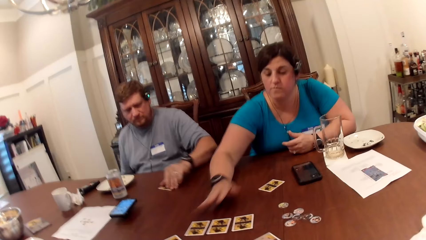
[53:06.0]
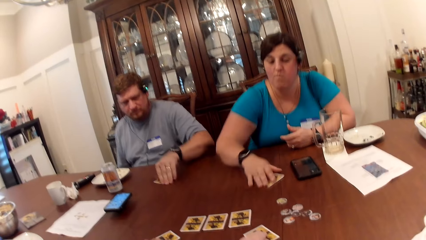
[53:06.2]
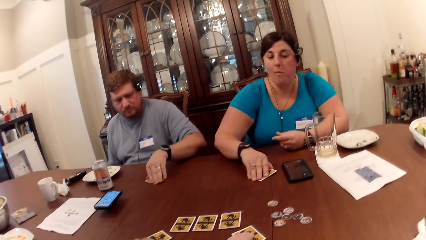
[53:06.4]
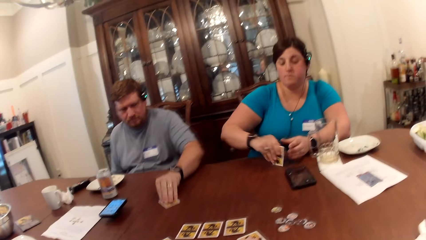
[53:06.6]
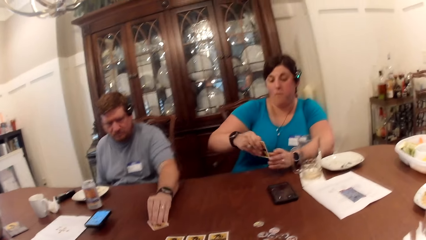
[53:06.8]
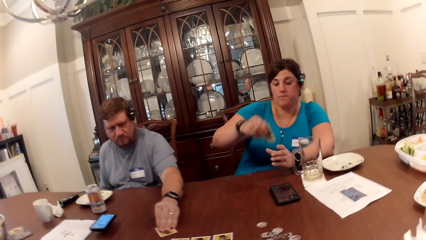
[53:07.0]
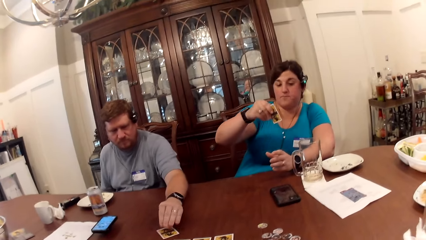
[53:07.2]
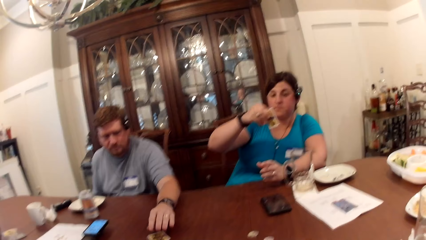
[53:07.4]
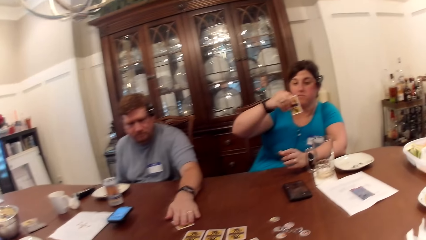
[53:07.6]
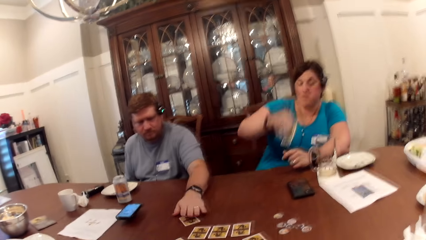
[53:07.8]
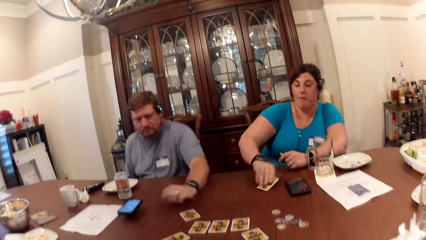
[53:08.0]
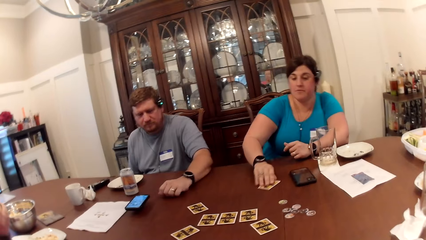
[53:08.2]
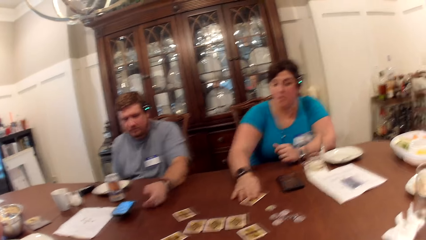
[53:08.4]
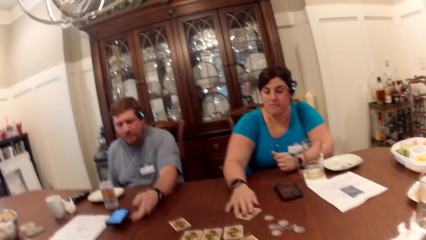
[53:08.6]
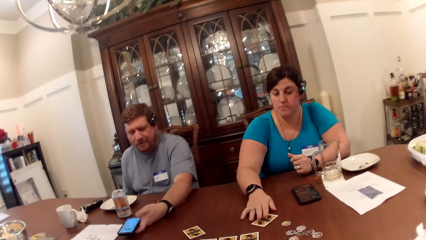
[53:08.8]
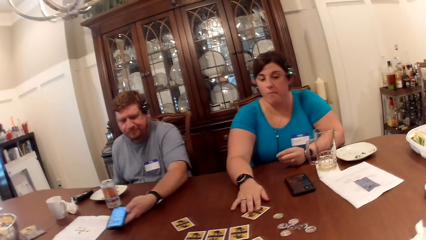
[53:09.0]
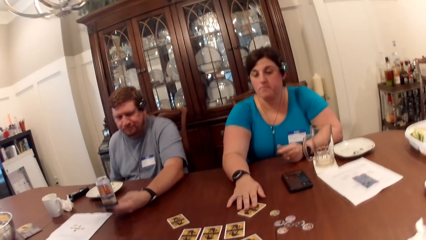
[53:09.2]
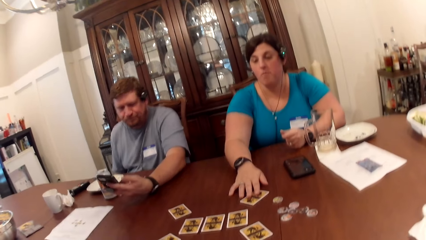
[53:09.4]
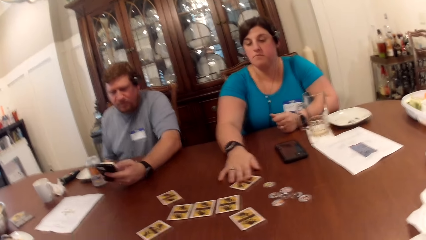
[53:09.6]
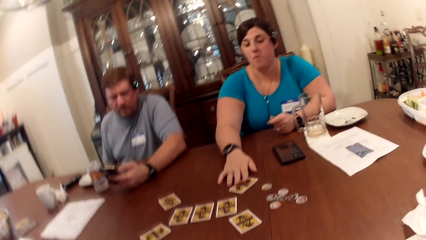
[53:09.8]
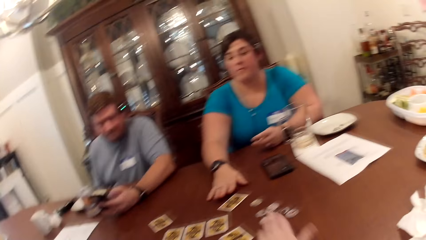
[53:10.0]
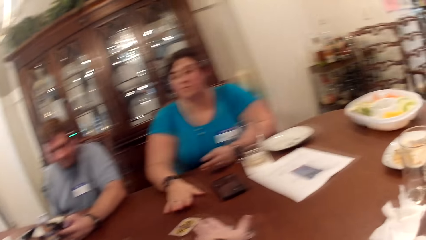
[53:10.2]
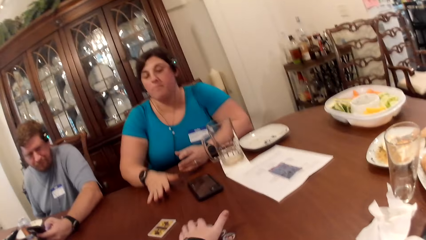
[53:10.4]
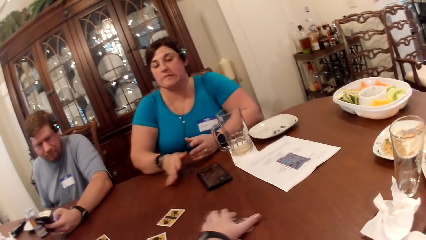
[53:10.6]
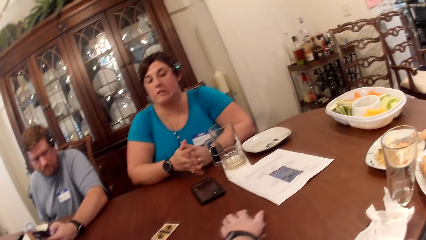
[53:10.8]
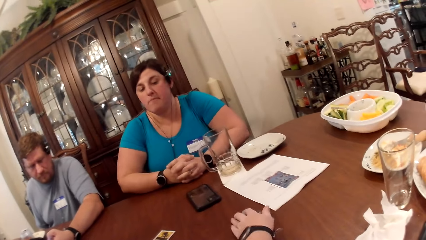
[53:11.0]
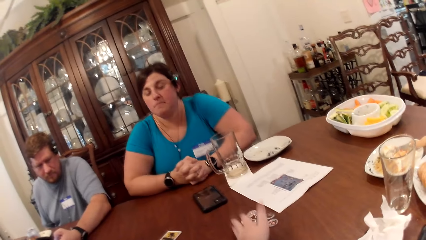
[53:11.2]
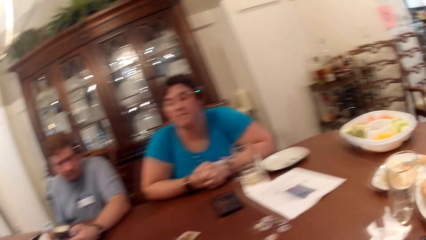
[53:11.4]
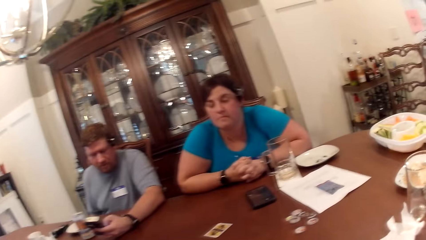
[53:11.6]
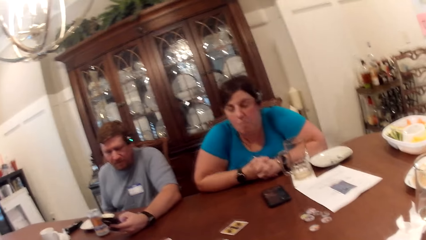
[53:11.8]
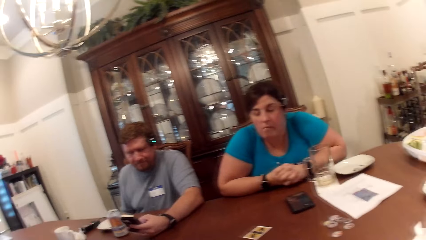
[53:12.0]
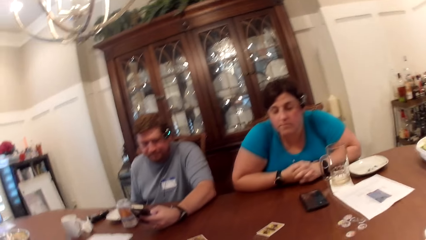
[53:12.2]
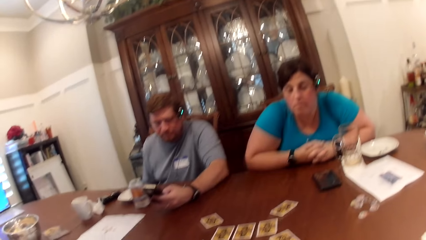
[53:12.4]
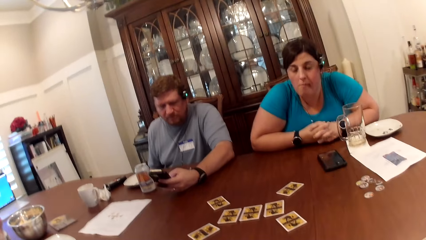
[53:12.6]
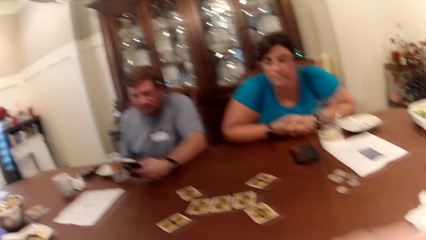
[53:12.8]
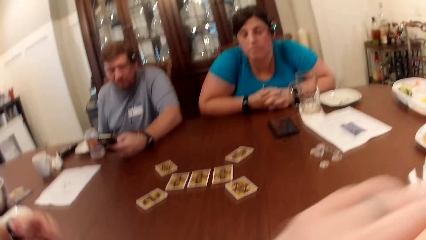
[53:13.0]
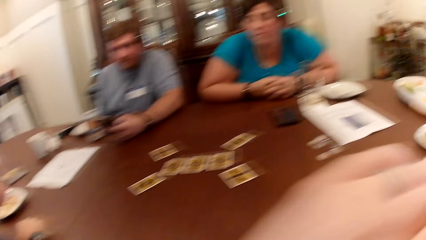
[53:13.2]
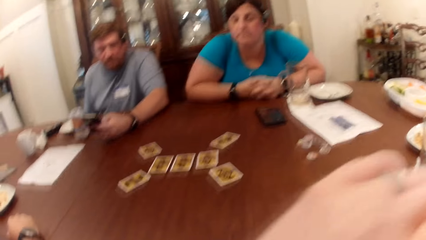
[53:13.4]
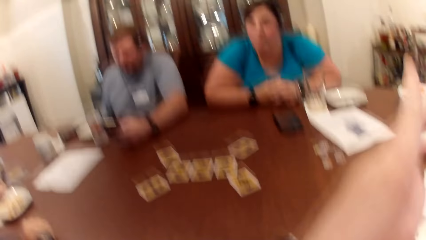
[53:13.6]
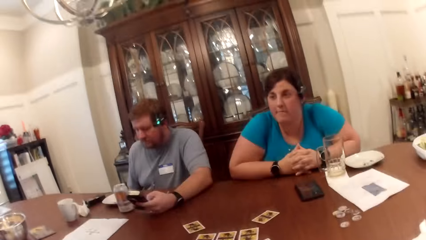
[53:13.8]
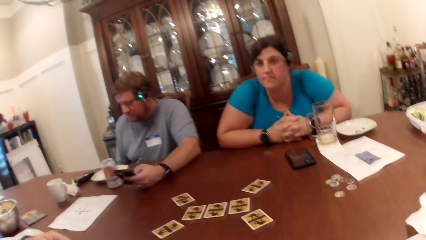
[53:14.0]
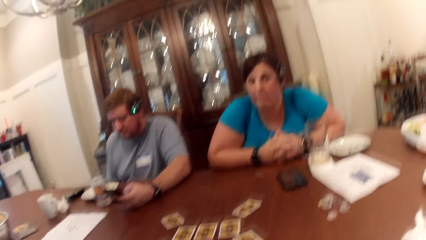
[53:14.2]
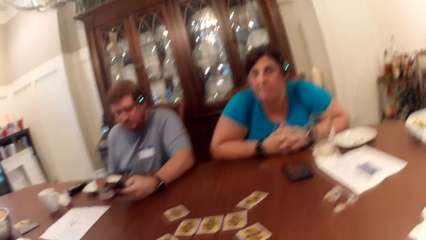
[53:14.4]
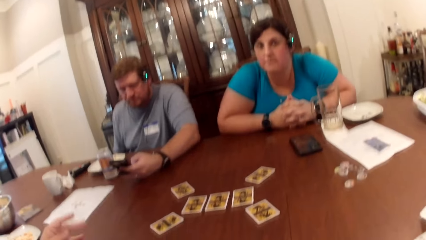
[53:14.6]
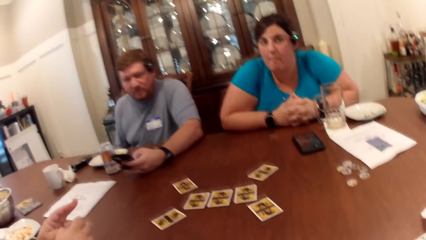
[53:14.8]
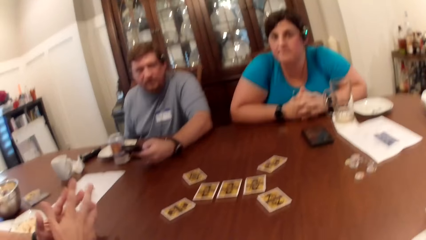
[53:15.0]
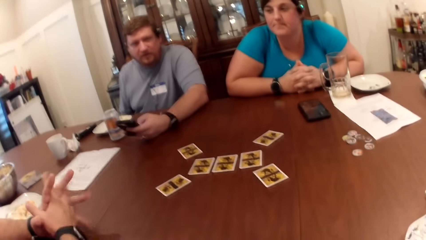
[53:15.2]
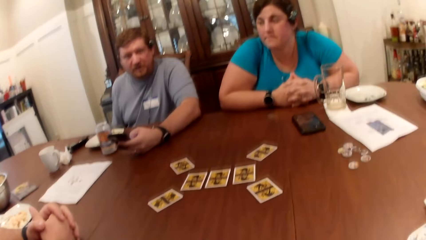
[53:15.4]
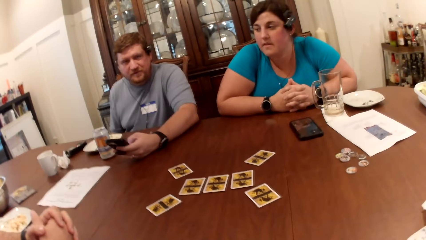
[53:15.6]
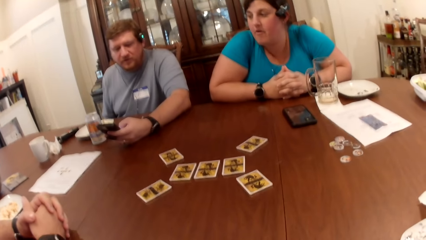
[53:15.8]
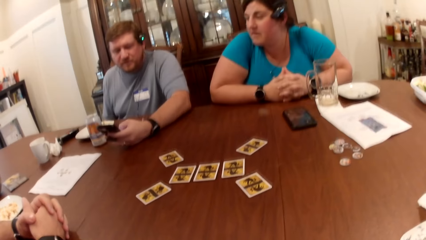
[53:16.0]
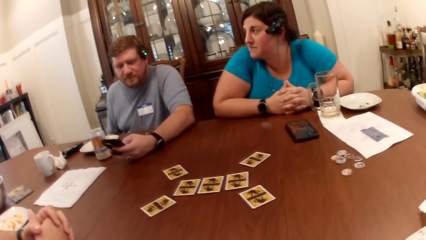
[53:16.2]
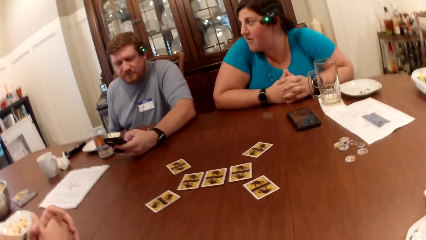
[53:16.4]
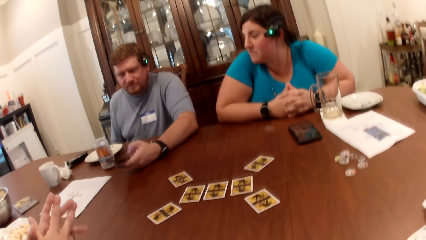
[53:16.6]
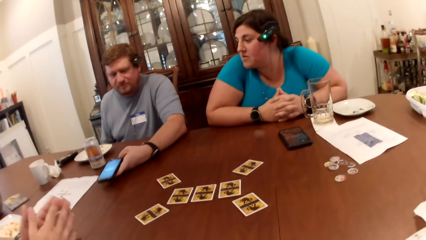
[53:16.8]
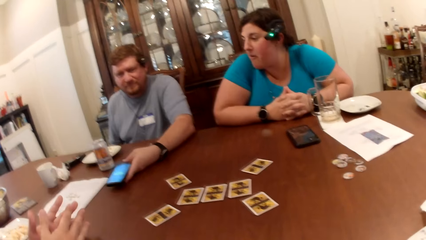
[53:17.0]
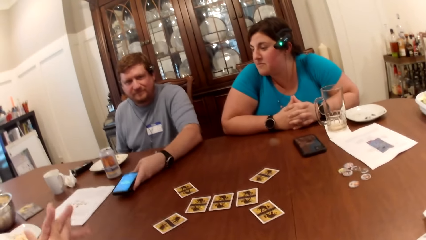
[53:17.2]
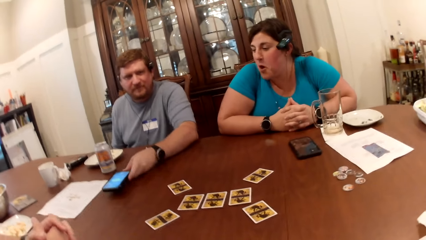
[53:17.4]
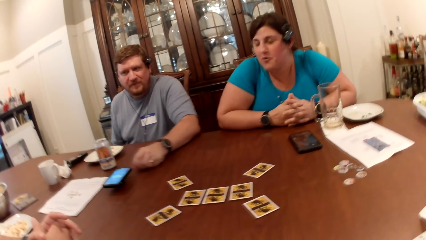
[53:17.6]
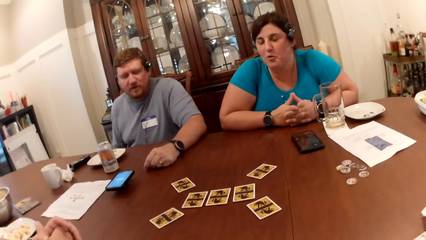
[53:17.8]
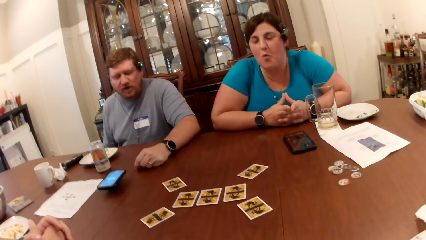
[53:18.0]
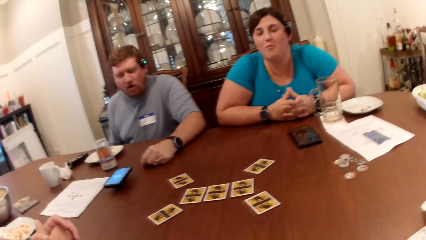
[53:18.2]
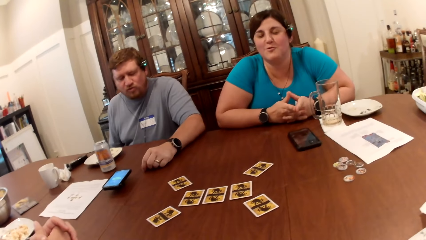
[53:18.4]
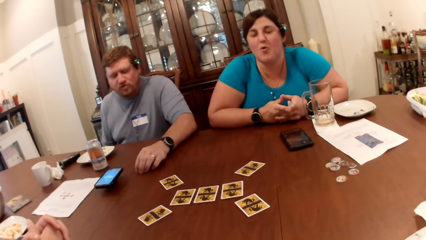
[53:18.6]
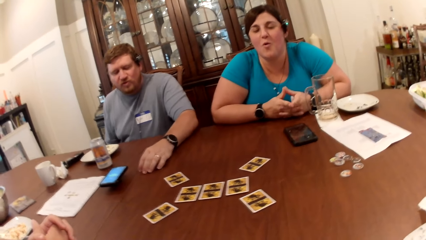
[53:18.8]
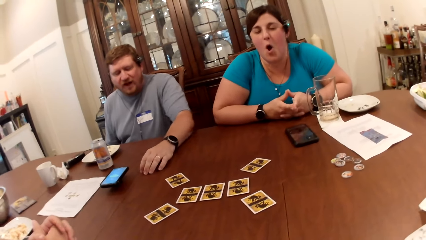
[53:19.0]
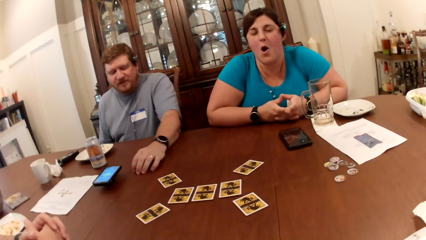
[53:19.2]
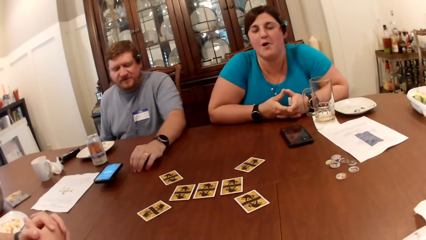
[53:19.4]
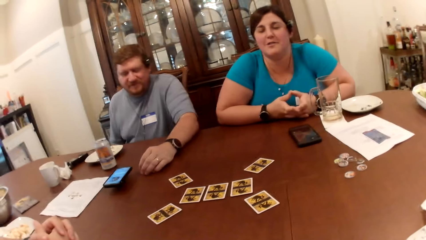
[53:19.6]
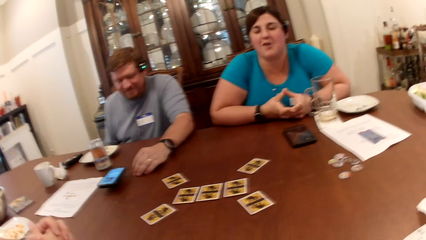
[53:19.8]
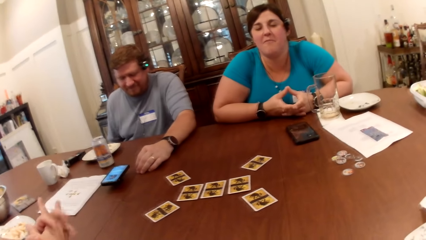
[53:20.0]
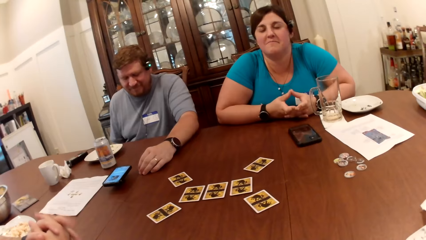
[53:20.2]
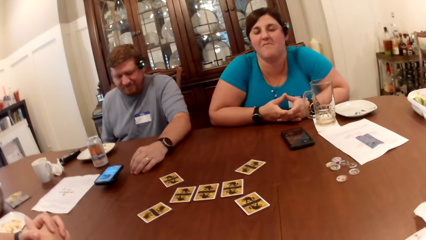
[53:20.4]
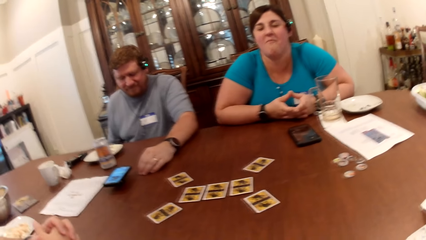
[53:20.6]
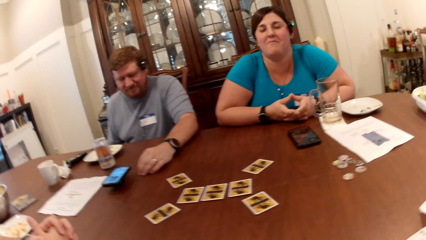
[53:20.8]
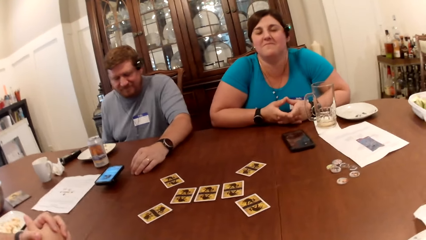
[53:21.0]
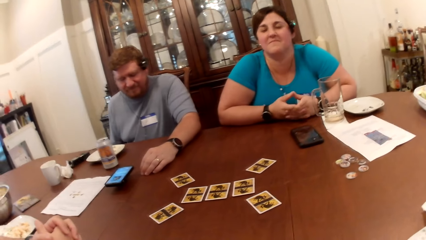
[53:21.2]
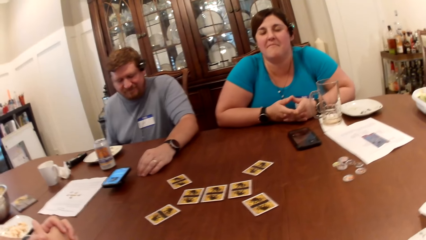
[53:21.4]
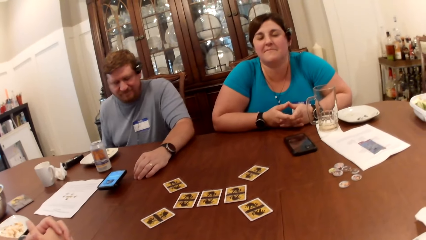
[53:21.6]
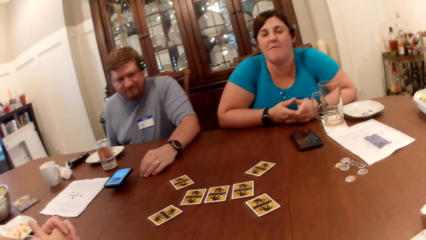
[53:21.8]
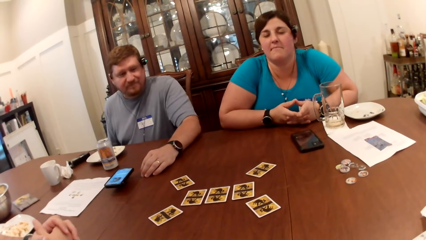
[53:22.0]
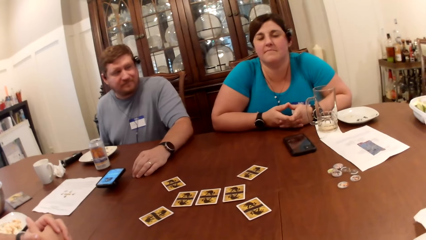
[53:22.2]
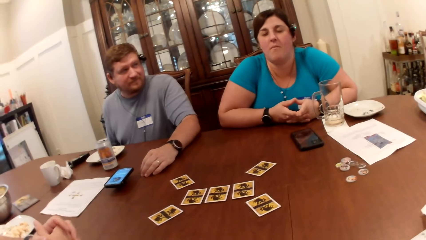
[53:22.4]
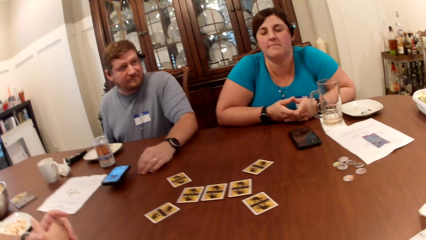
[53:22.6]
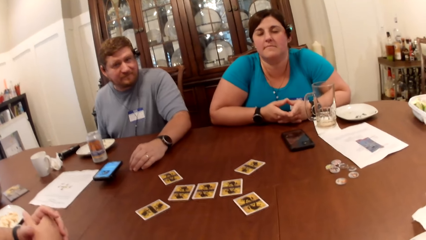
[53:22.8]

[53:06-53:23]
A man drops the card in his left hand on the table. A woman takes a card from the table with her right hand. She drops the card in her right hand on the table. The man picks up the phone on the table with his left hand, operates the phone with his left hand. The camera wearer moves the chip on the table with her left hand. She scratches her nose with her left hand. The first man converses with the camera wearer, another man and the woman. The camera wearer, the first man, the woman and the other man listen to a virtual call.
